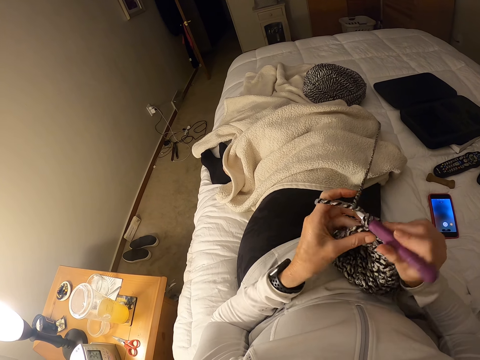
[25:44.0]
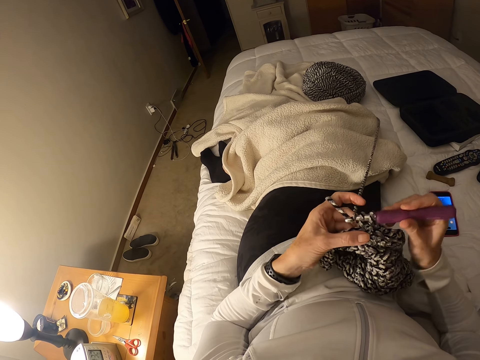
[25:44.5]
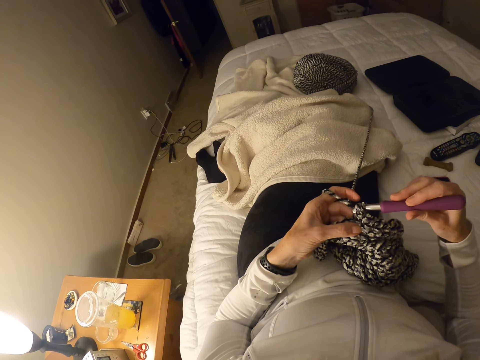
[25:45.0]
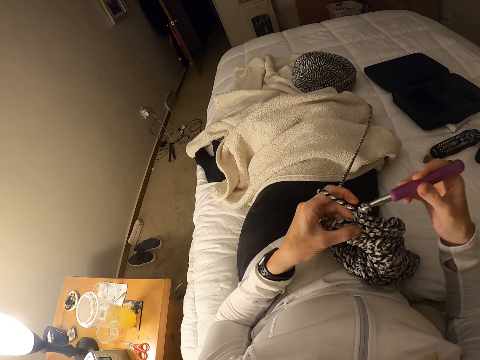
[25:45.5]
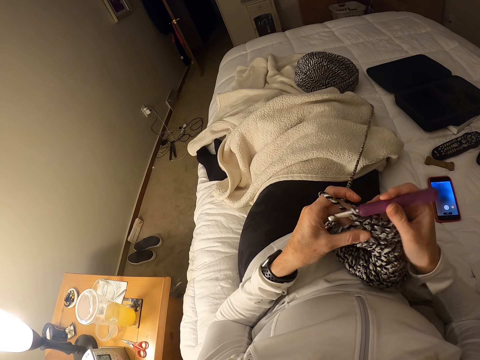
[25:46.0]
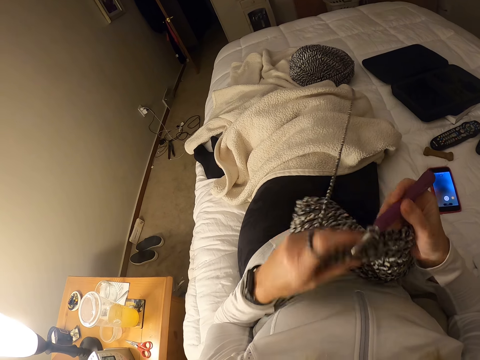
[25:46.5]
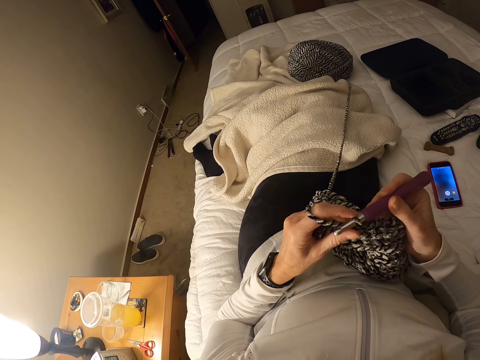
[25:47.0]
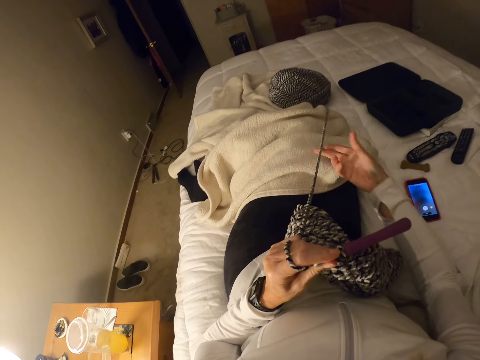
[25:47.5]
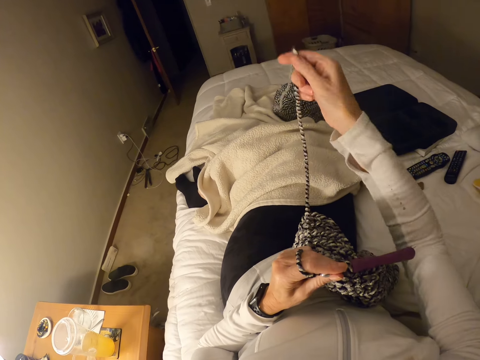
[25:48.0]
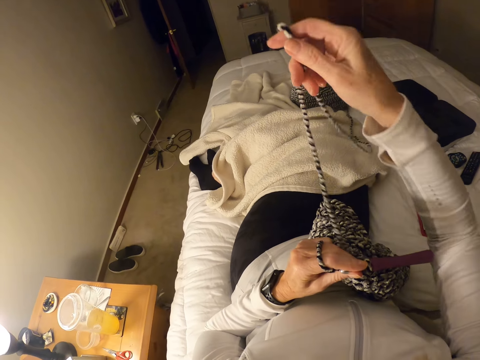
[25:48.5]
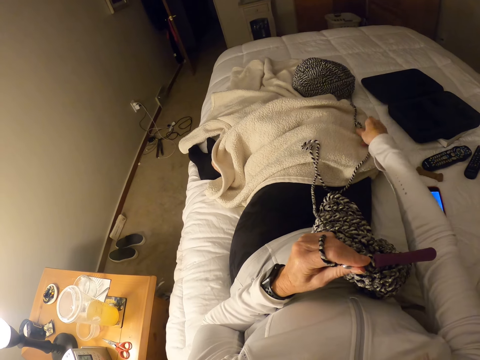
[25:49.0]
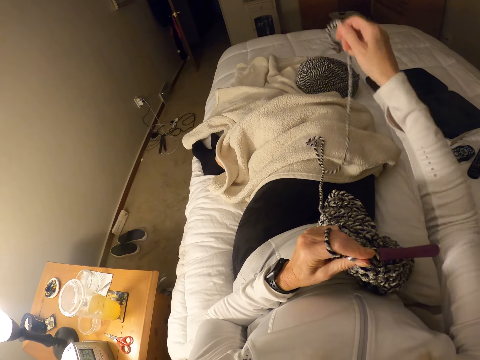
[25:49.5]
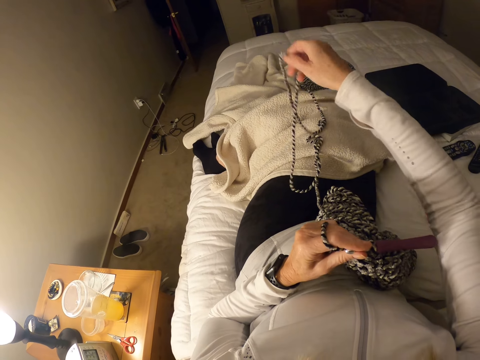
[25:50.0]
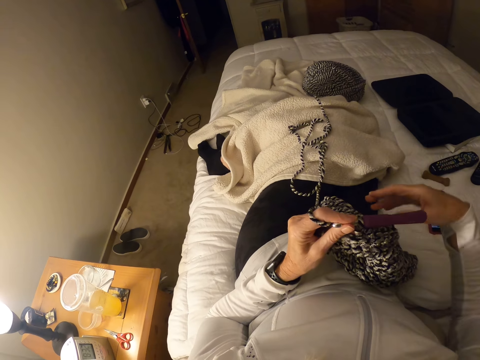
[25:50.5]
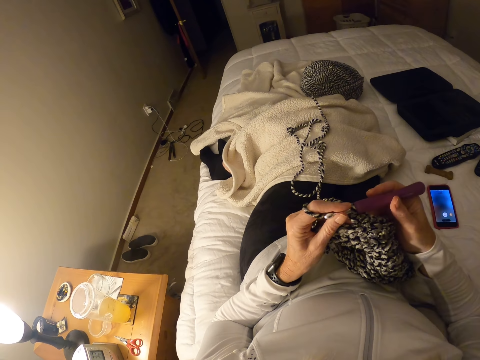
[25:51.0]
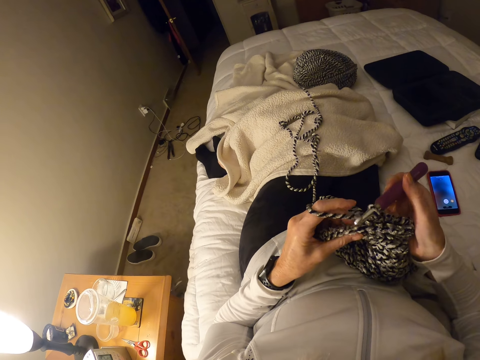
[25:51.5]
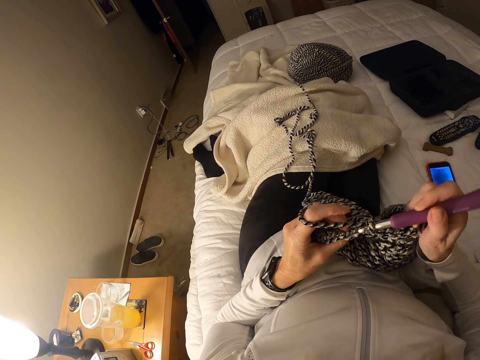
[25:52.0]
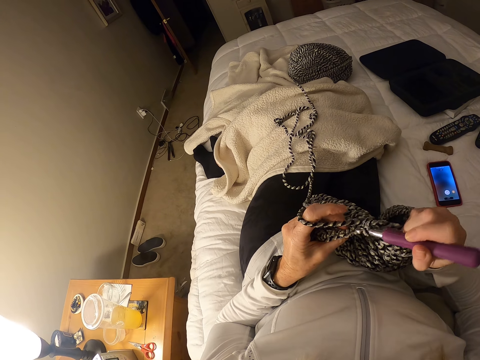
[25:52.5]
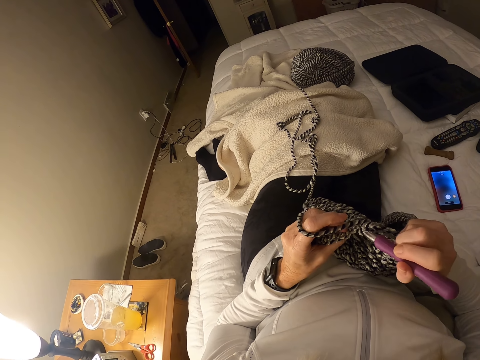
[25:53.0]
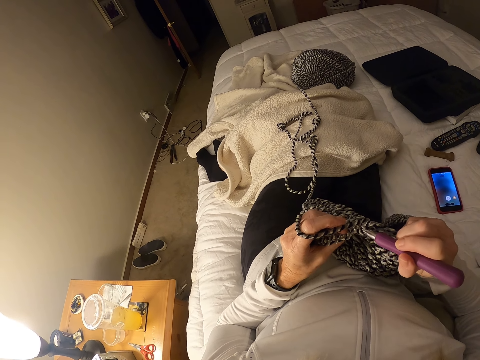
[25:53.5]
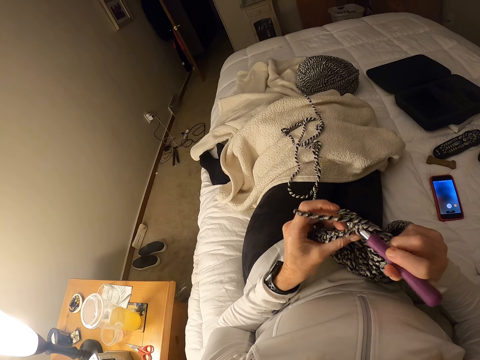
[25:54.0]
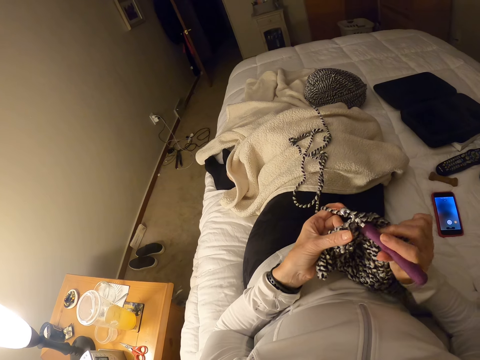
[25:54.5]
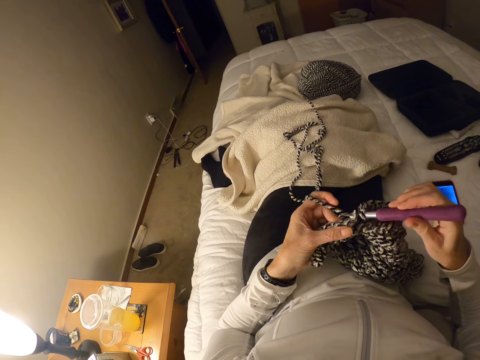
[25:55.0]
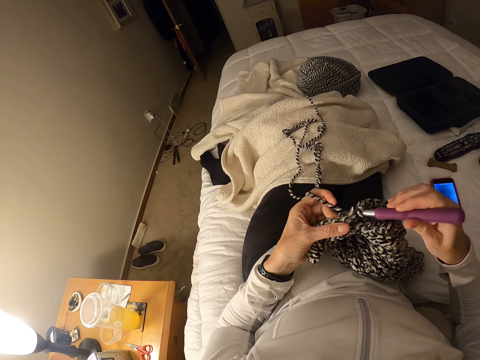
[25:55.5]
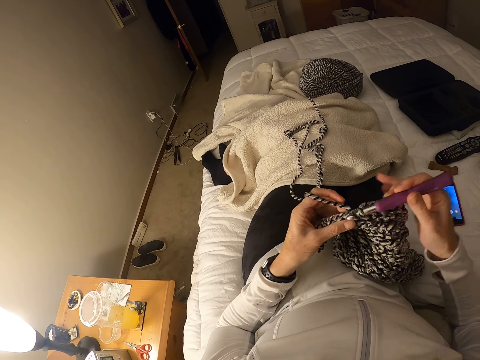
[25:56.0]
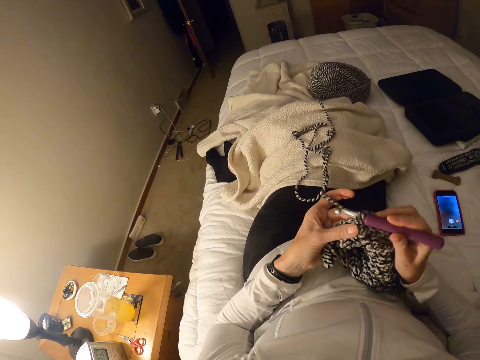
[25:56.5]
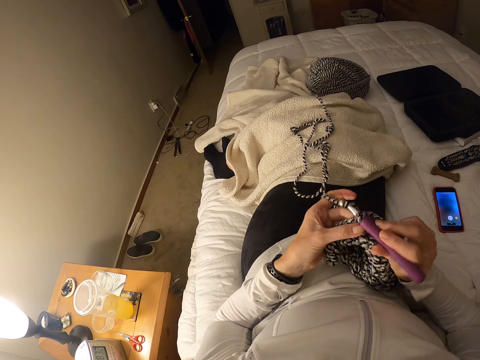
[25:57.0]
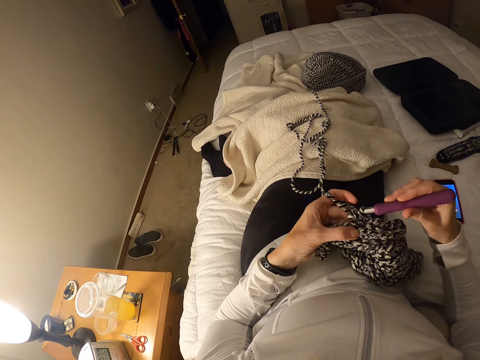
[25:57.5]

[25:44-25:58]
The camera wearer lifts the knitted cloth. They hold the crochet hook with the left hand. They pull the thread. They knit.

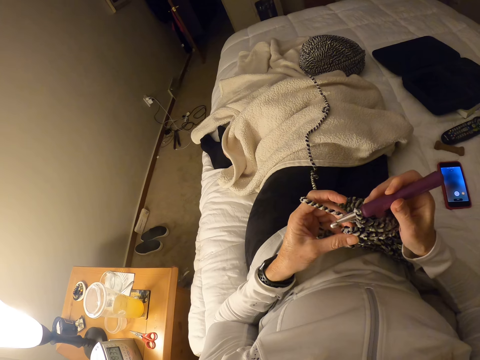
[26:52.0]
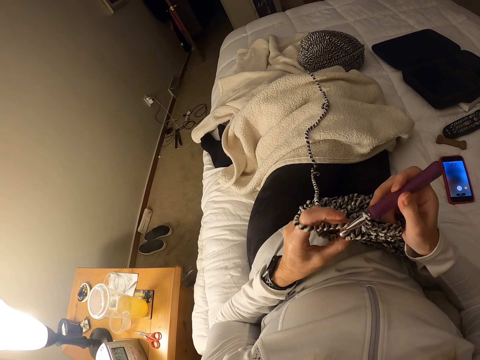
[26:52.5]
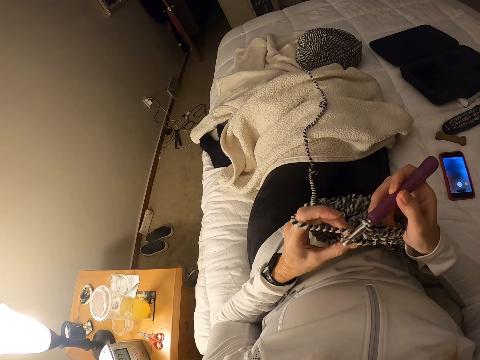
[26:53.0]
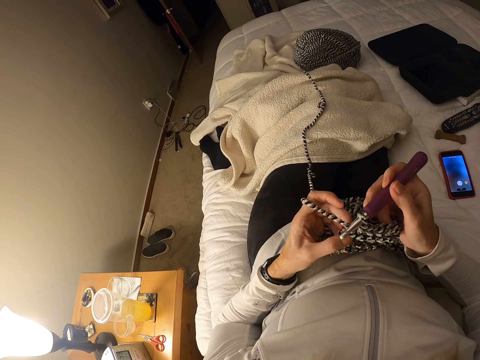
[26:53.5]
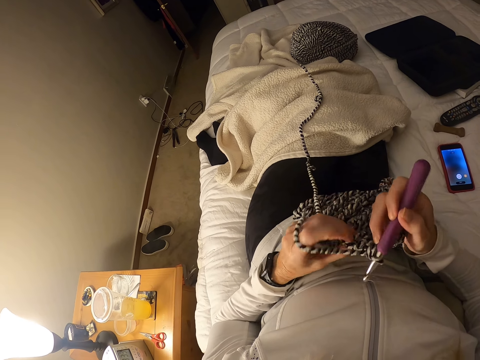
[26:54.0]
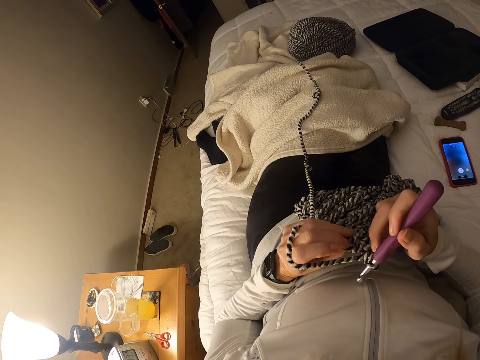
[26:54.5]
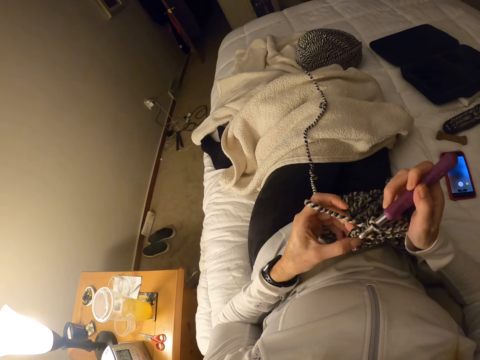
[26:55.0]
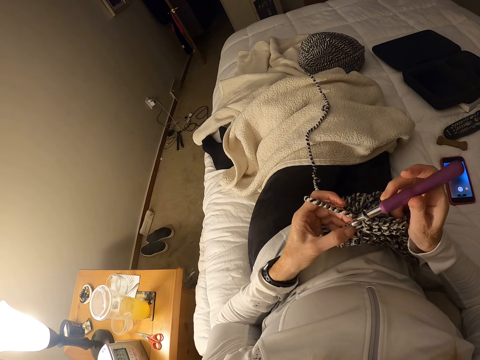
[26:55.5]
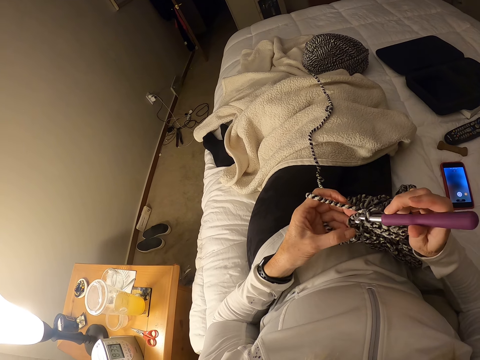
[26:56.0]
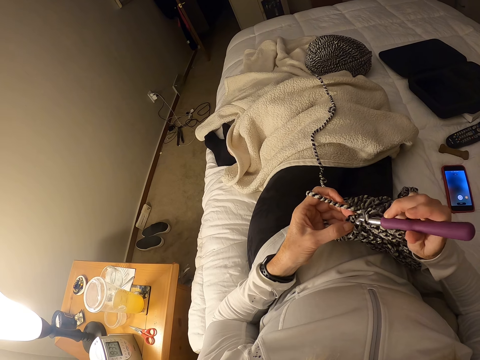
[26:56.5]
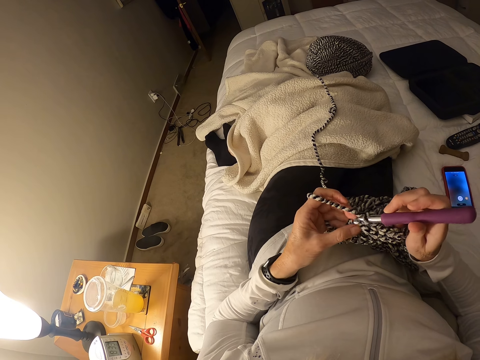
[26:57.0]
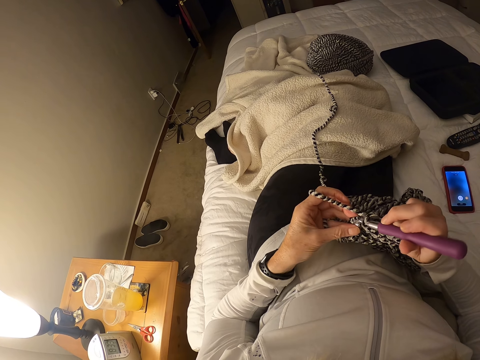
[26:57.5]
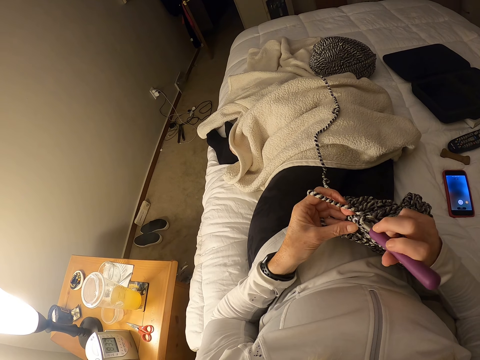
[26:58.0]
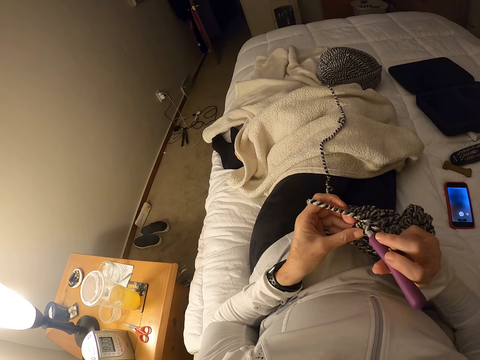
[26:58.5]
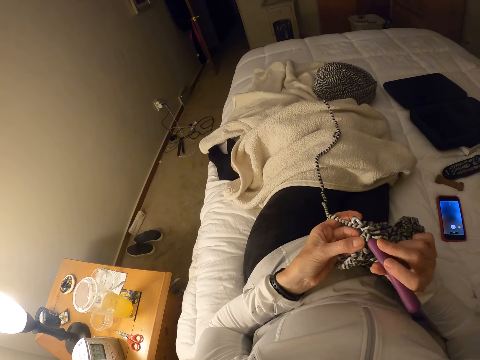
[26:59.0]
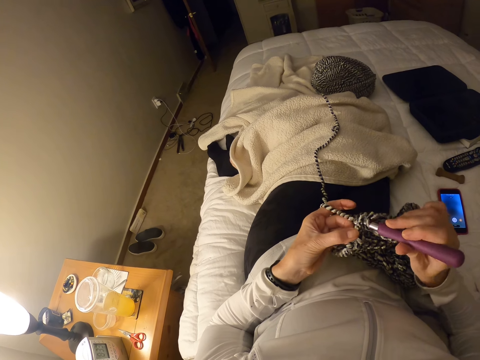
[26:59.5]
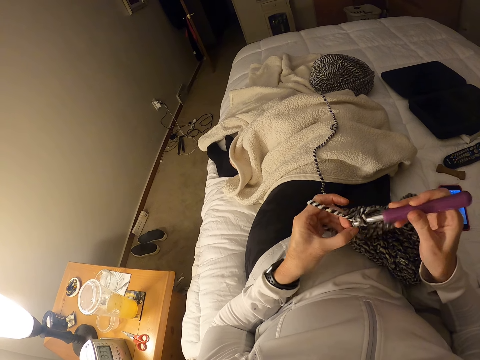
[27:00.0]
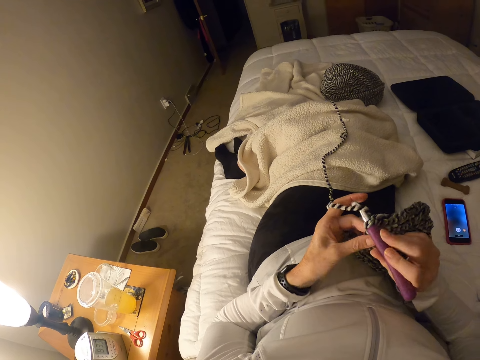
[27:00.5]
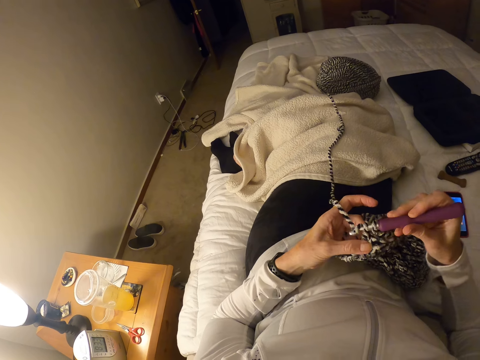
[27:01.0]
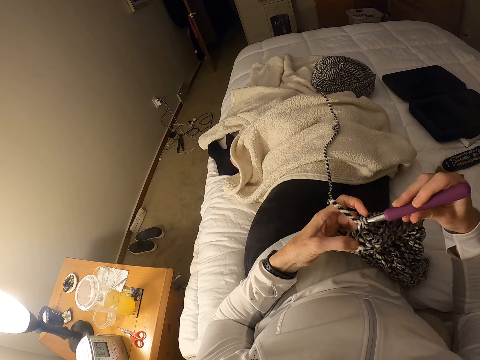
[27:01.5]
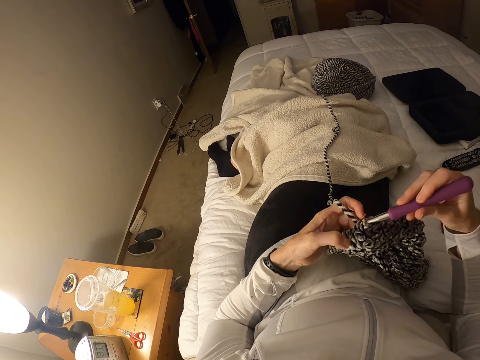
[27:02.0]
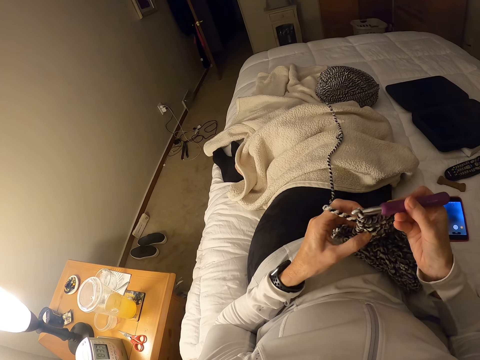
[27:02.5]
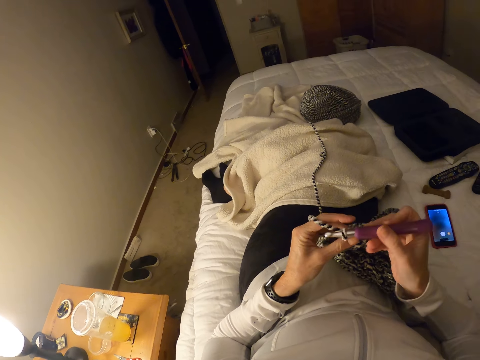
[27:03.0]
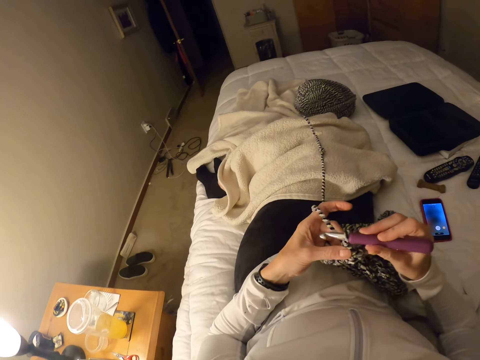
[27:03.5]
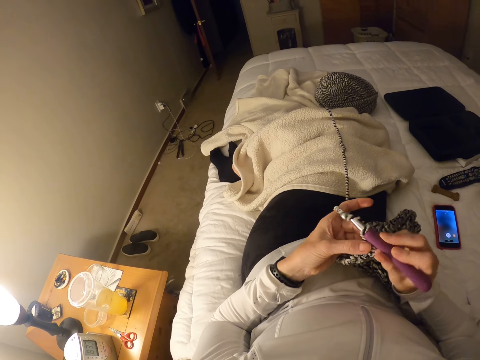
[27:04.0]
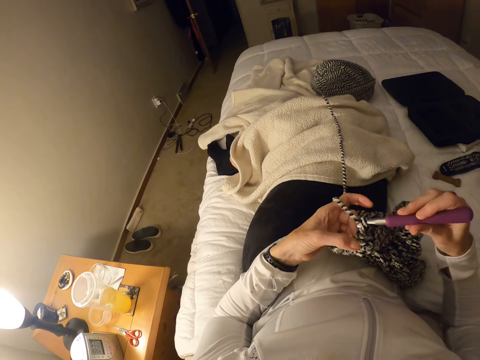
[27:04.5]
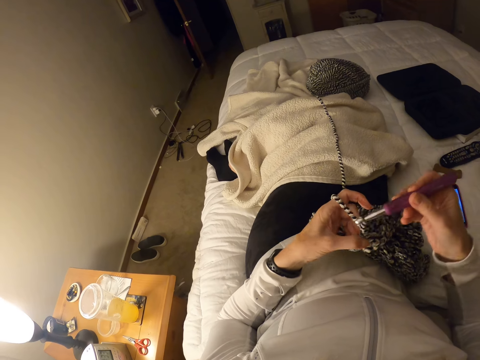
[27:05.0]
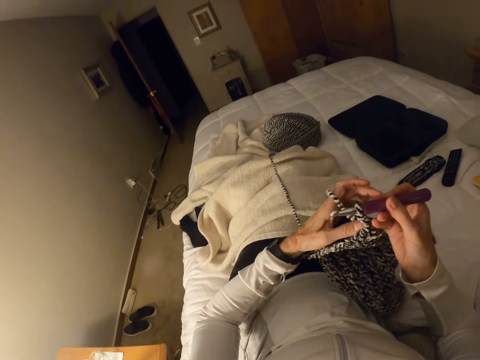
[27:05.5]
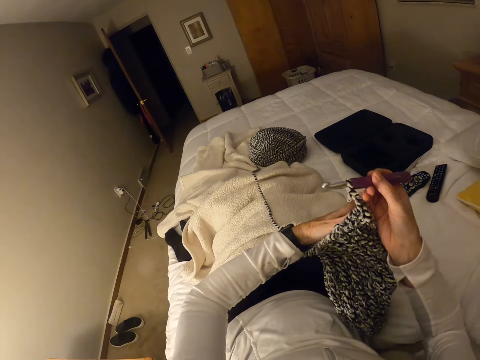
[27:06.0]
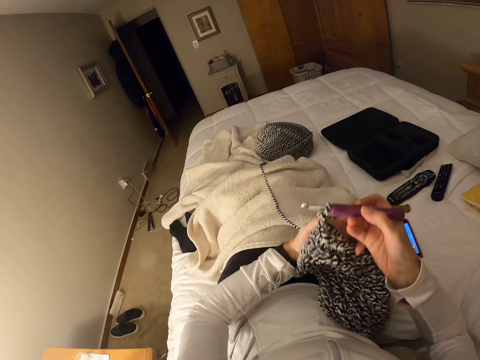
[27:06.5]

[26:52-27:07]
The camera wearer looks at the knitted cloth.
